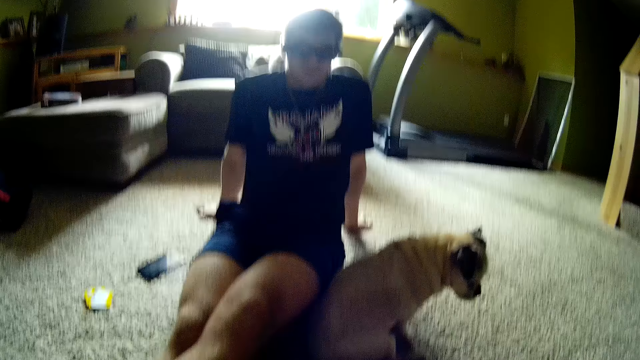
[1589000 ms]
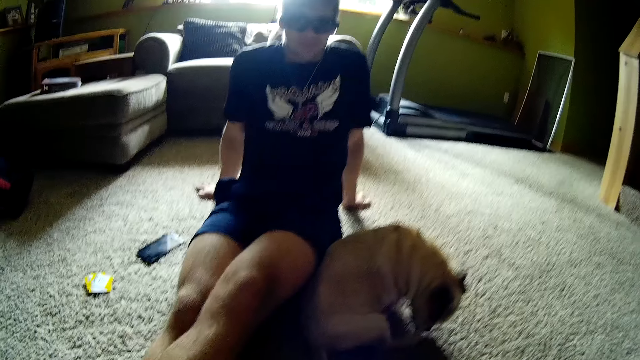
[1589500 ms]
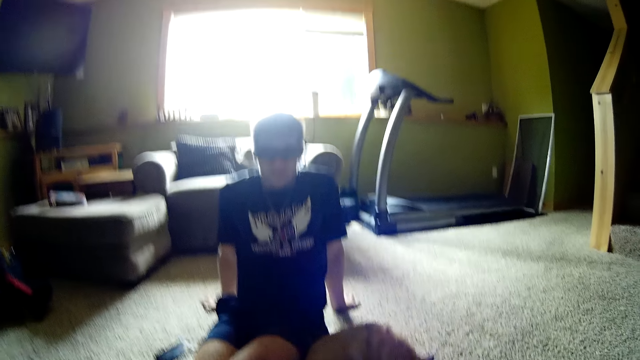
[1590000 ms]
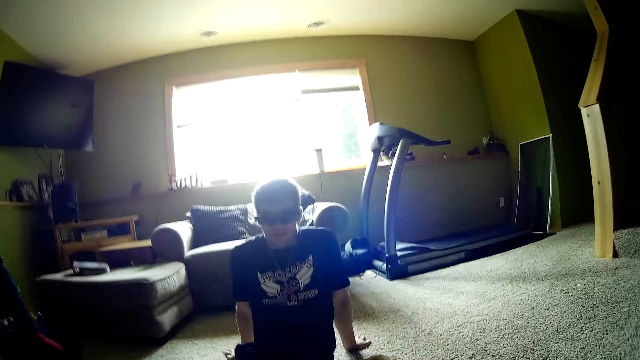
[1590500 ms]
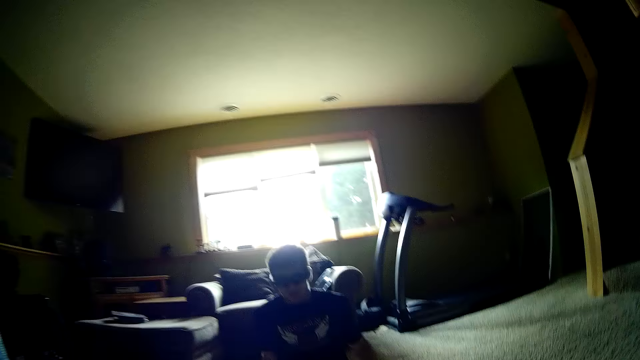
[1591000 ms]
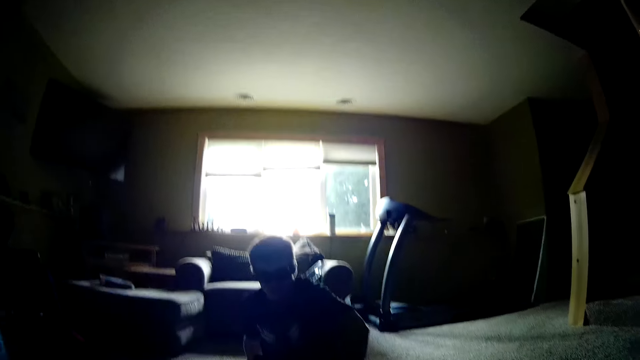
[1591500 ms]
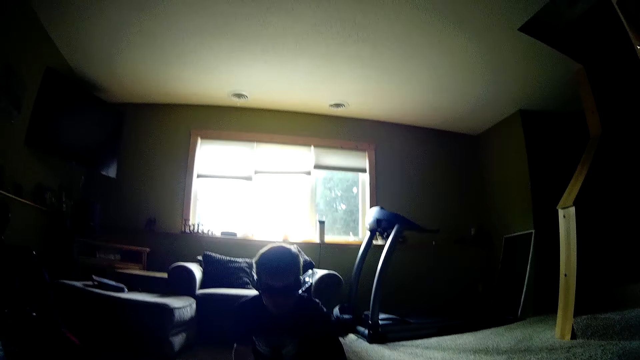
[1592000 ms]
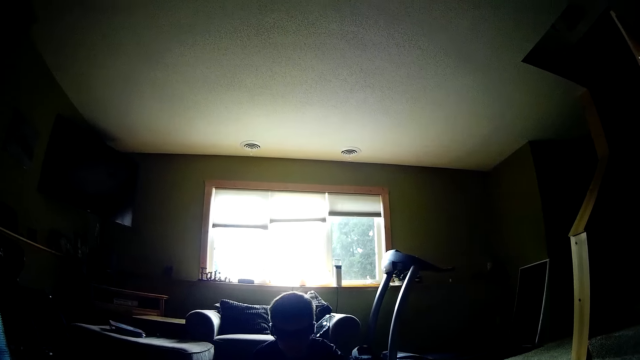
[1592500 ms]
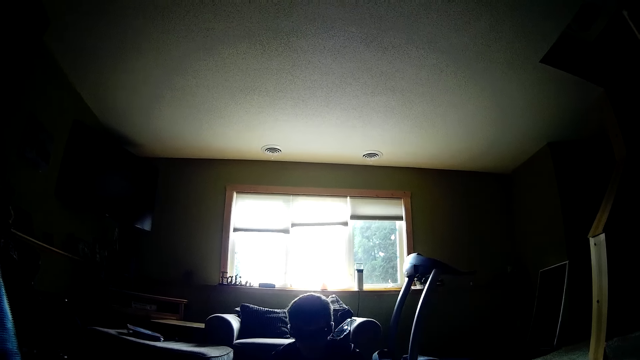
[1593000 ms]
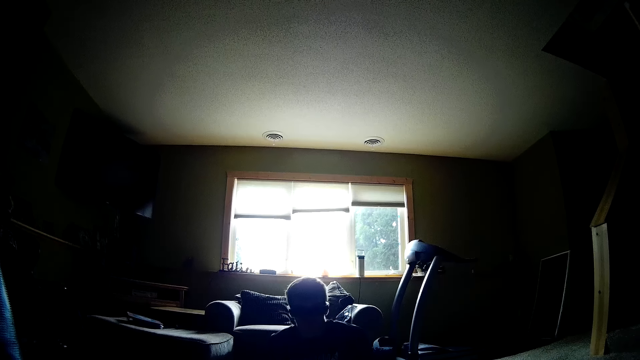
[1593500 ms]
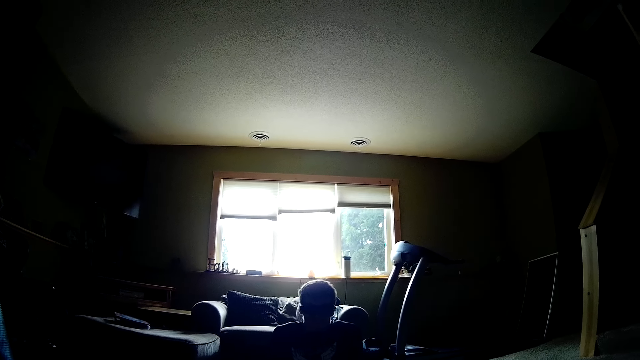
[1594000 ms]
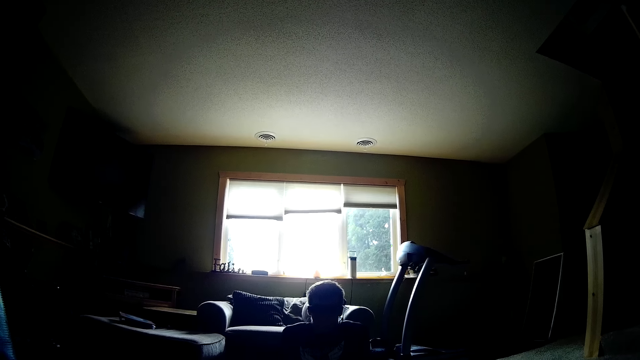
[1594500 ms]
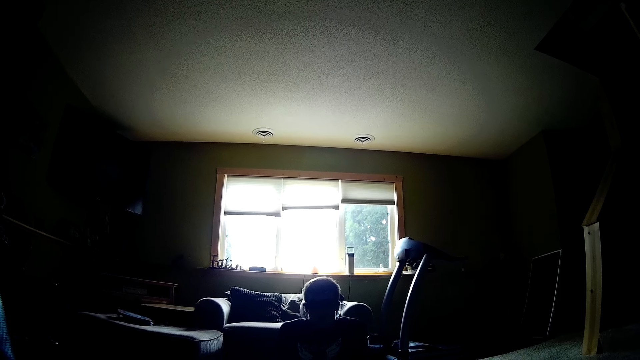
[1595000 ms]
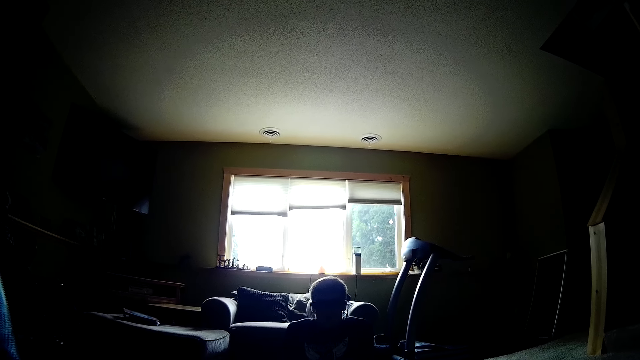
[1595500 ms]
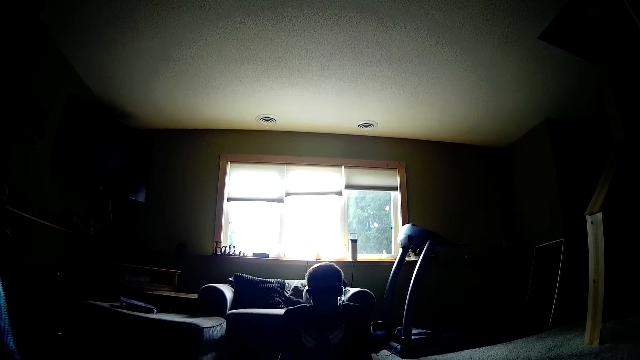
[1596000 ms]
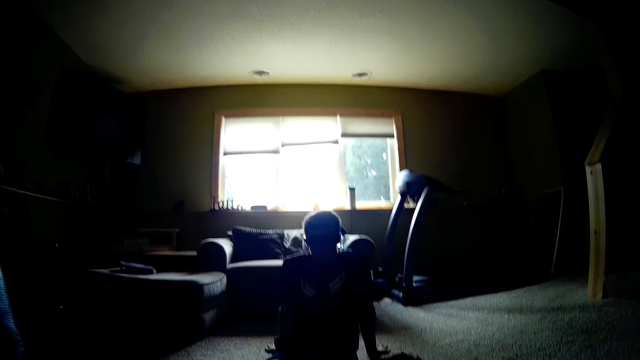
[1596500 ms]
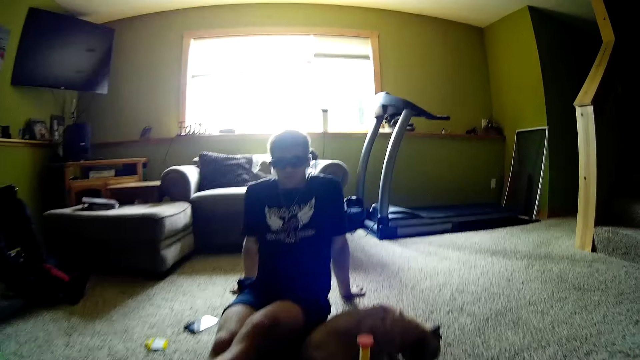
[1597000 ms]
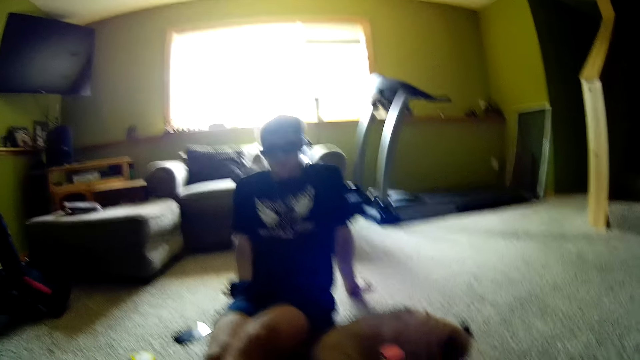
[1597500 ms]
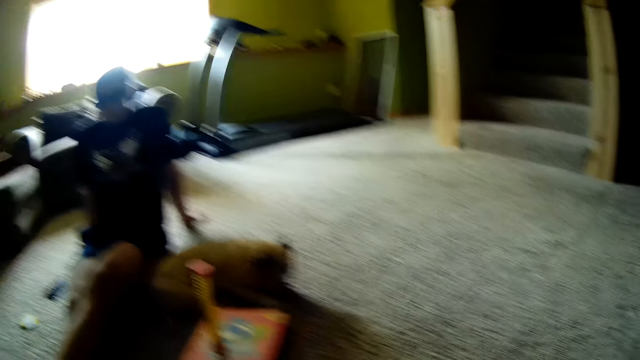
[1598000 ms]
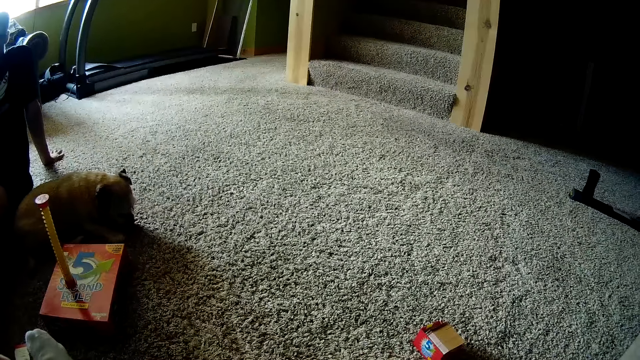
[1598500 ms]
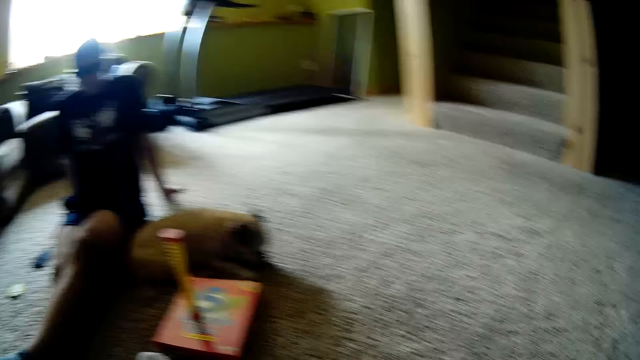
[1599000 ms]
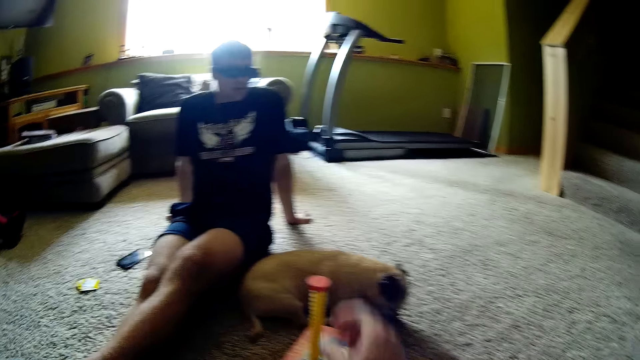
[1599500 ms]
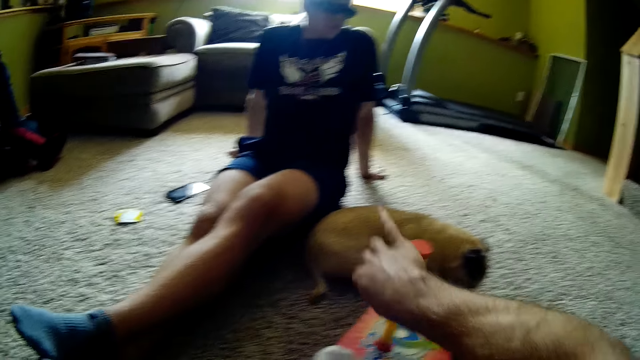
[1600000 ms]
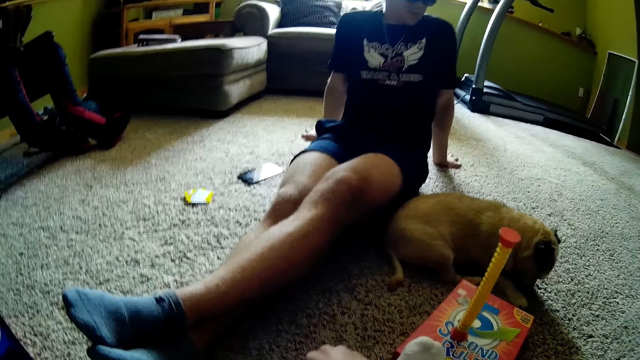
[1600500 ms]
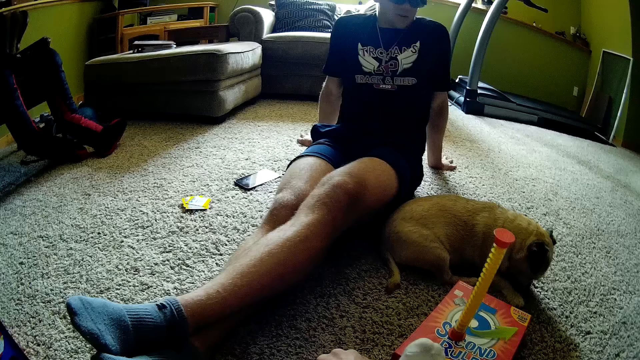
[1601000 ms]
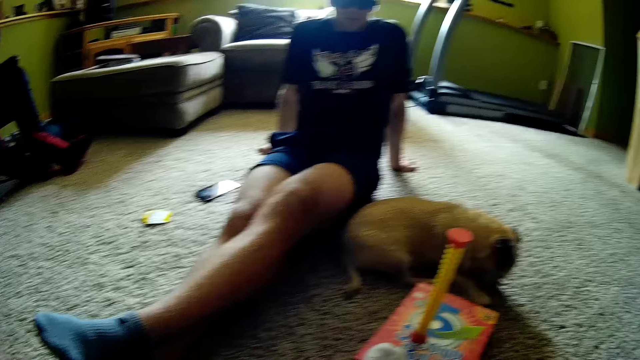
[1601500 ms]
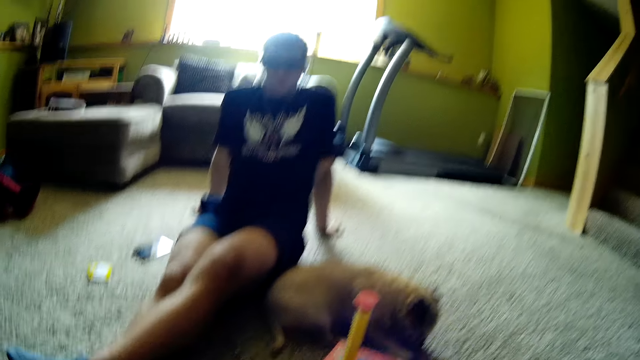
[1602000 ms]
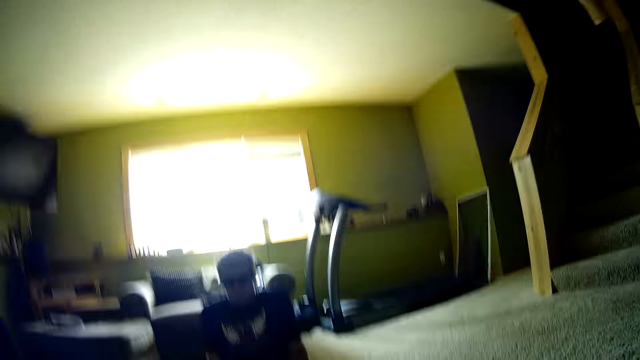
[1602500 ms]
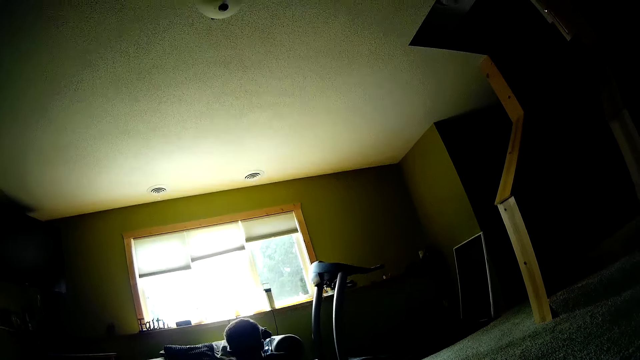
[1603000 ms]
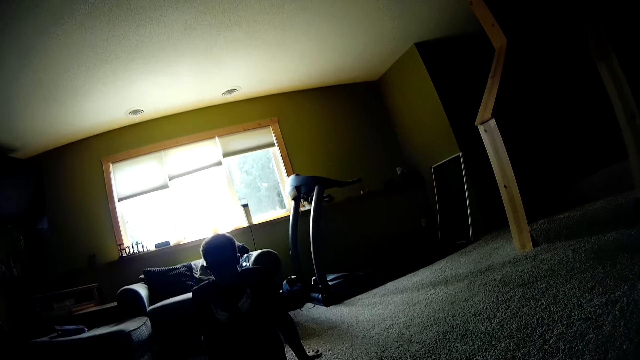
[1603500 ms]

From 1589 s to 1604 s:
The camera wearer converses with a man. He looks upwards. The man converses with the camera wearer and moves forward. The camera wearer converses with the man. The man leans backwards. The camera wearer looks around. The man converses with the camera wearer. The camera wearer moves his hand close to the timer. He picks a card from the carpet. He looks around, converses with the man and looks upwards.

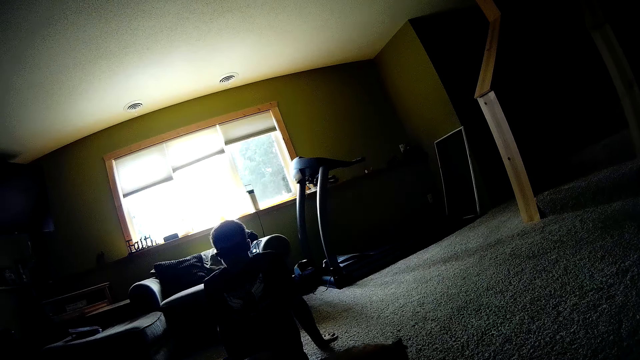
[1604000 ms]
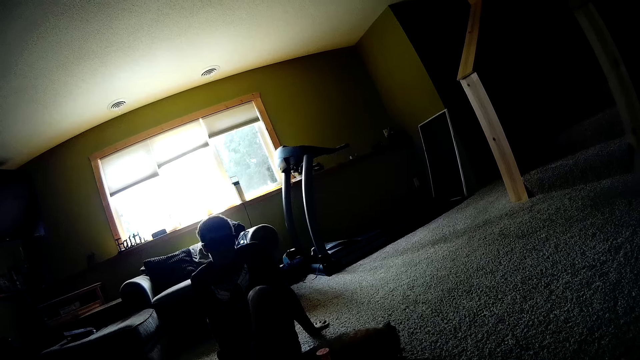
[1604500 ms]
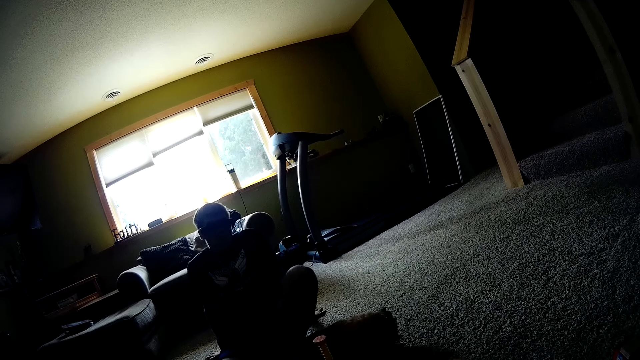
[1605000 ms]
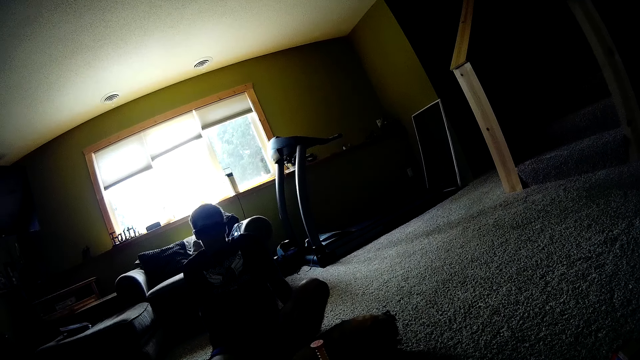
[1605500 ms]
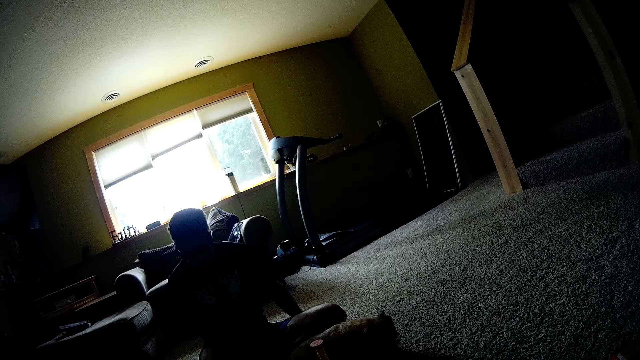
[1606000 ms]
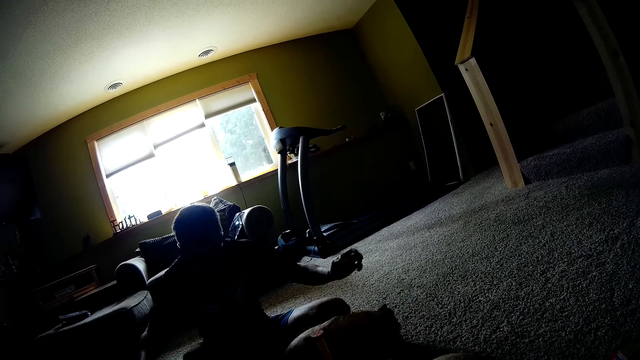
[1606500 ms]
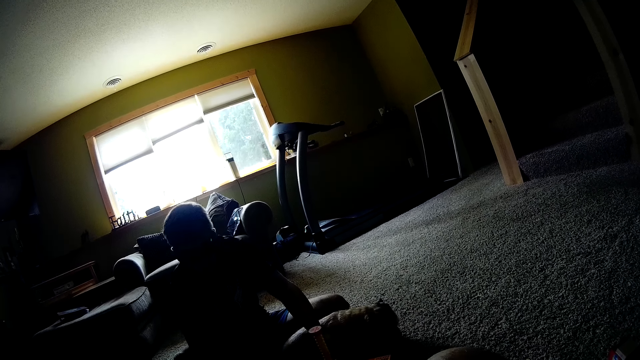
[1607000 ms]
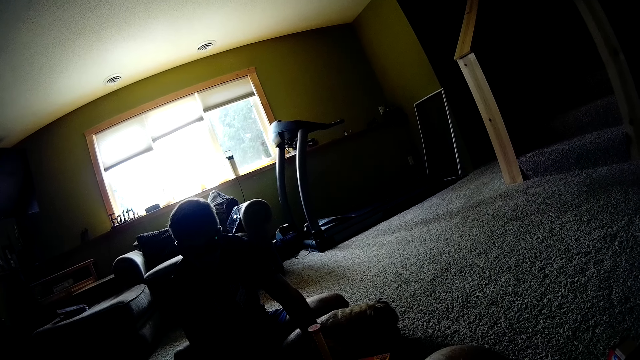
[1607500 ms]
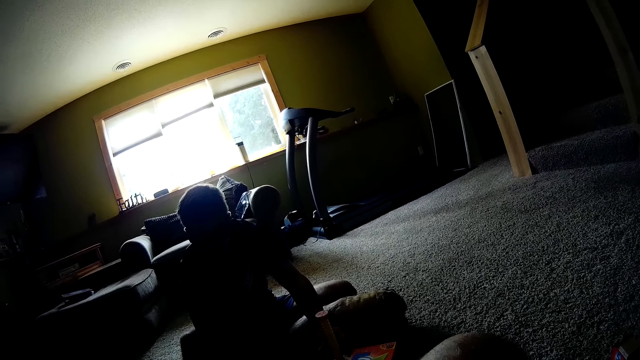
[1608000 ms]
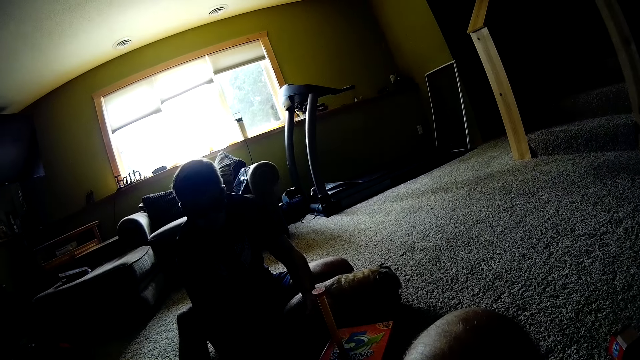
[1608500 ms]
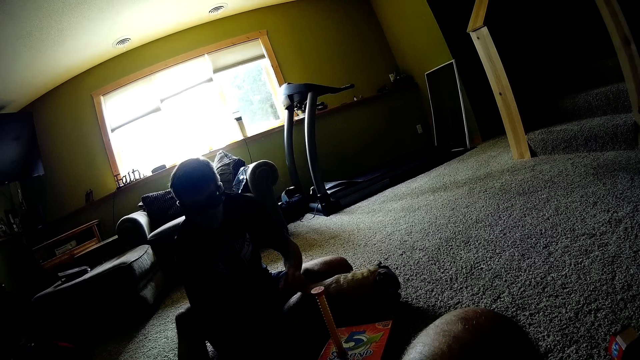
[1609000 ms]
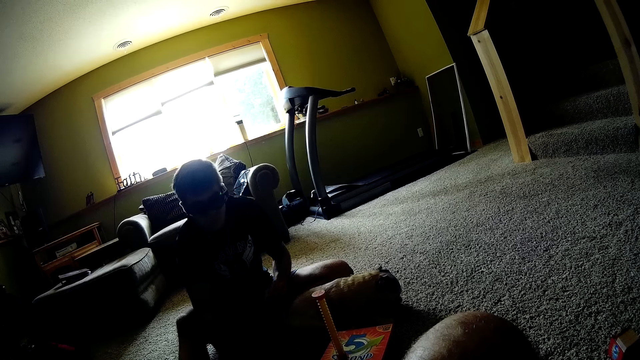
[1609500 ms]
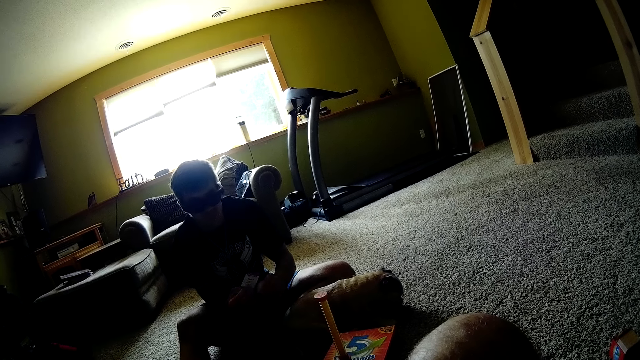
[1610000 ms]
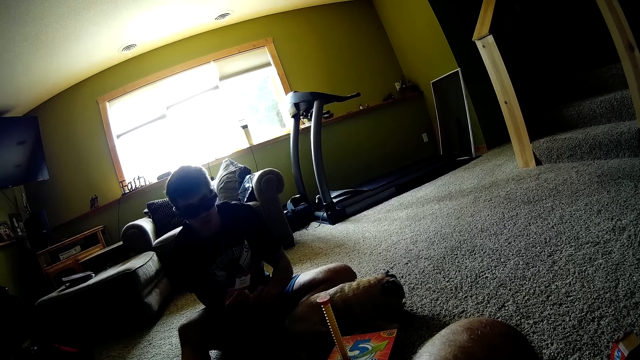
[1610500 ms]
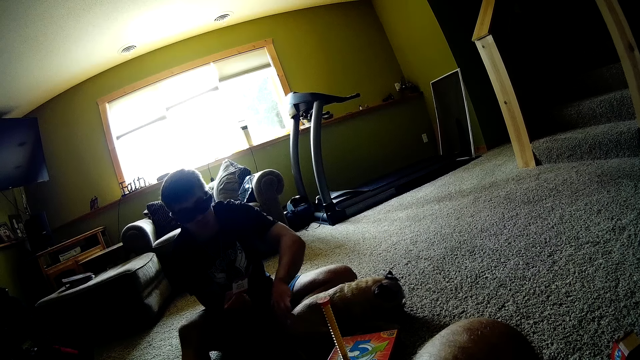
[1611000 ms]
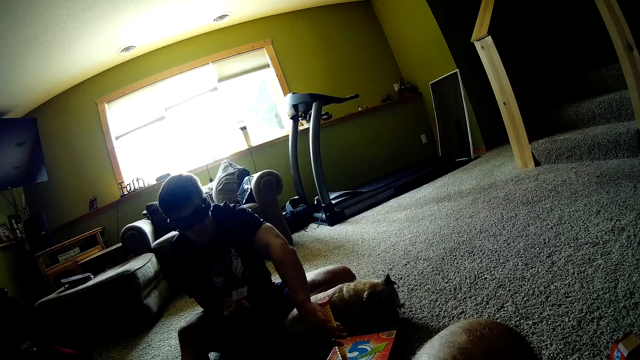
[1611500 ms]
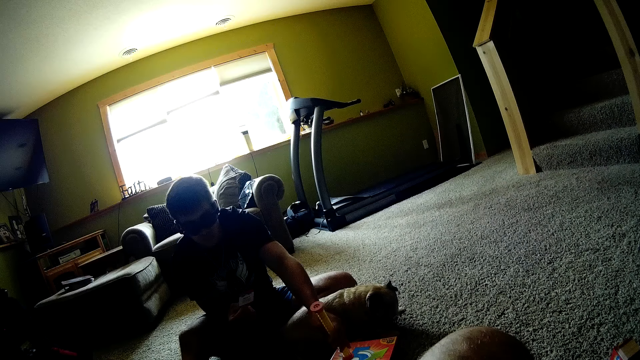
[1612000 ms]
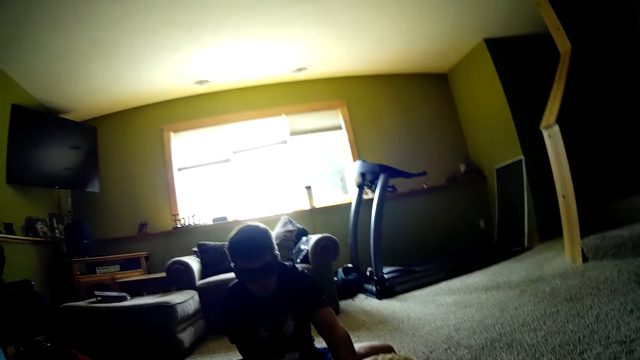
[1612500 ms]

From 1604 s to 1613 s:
A man moves his leg, moves forward, moves his hand close to the timer and lifts a card upwards. The man reads the timer, reads the card, starts the timer and turns the cylinder on the box.
